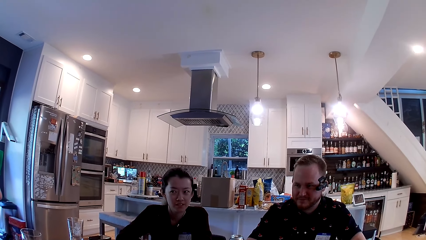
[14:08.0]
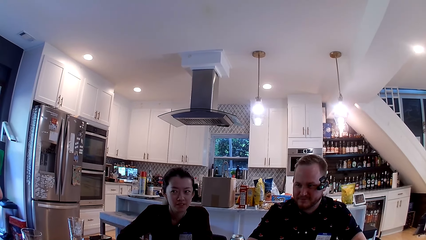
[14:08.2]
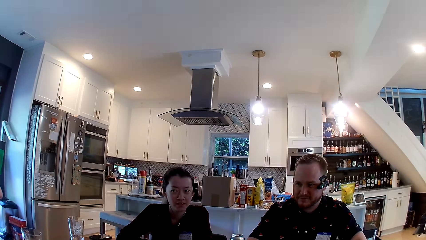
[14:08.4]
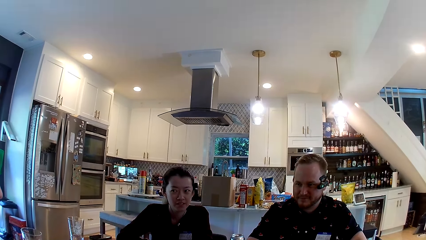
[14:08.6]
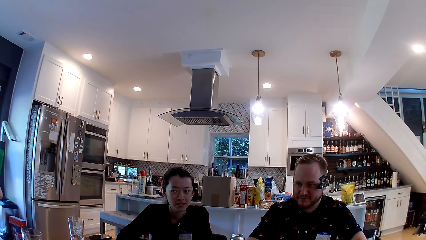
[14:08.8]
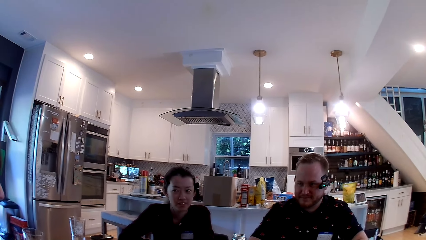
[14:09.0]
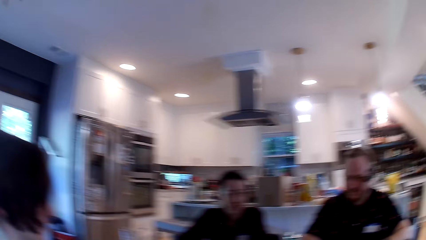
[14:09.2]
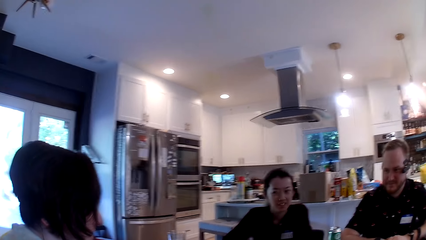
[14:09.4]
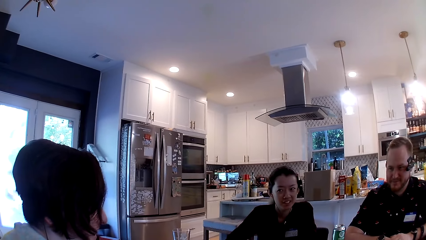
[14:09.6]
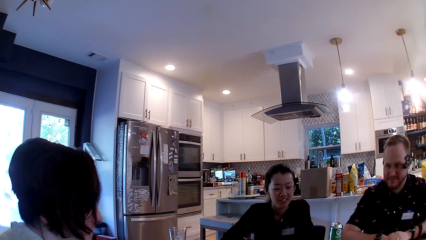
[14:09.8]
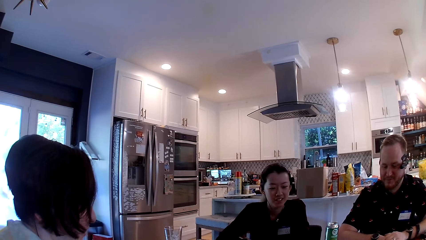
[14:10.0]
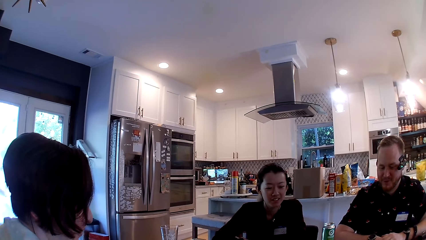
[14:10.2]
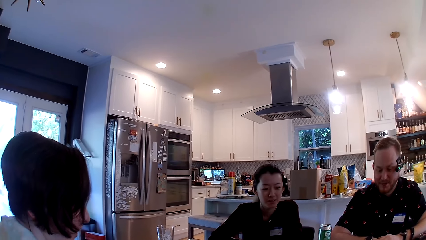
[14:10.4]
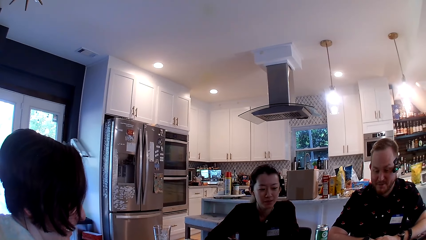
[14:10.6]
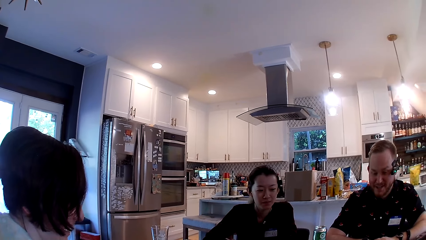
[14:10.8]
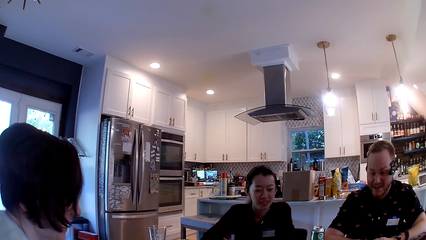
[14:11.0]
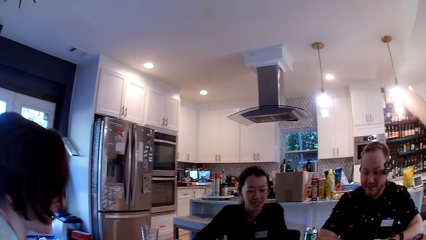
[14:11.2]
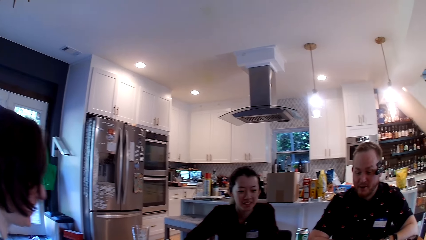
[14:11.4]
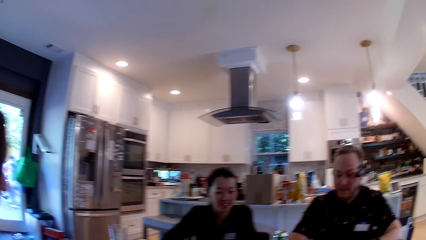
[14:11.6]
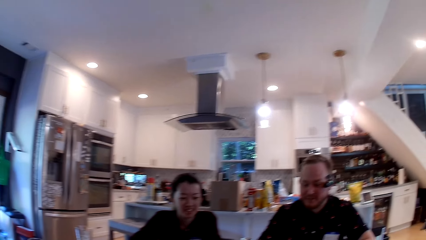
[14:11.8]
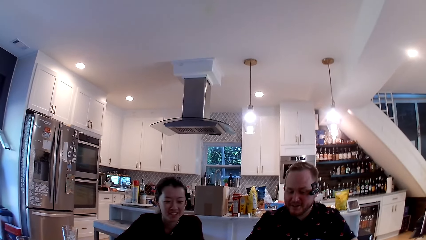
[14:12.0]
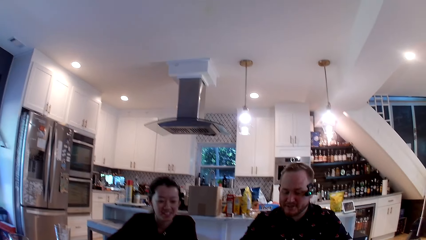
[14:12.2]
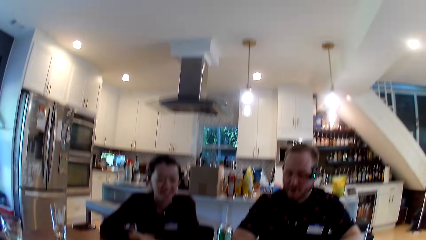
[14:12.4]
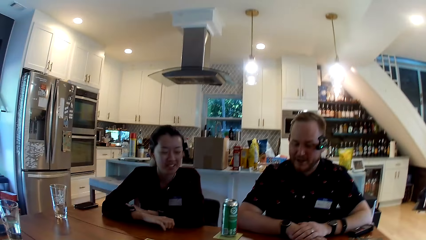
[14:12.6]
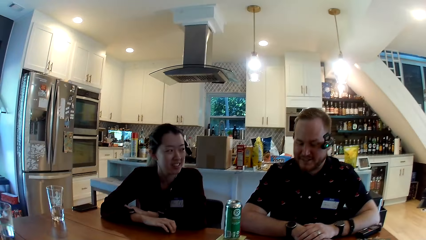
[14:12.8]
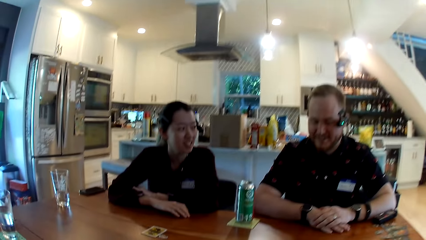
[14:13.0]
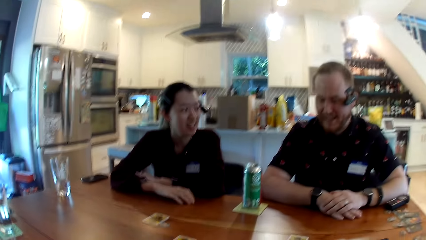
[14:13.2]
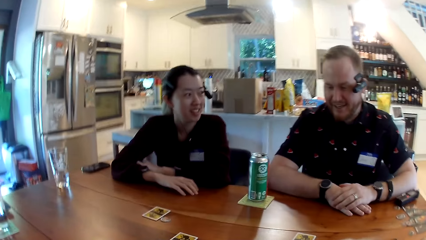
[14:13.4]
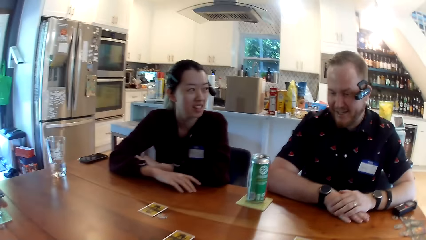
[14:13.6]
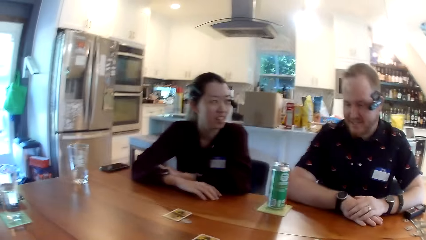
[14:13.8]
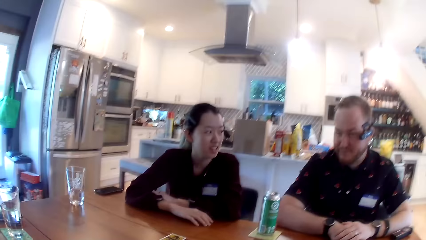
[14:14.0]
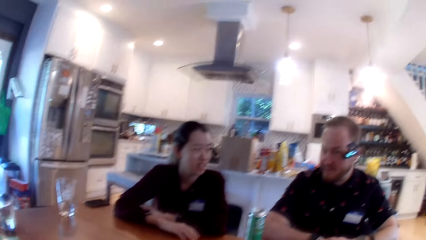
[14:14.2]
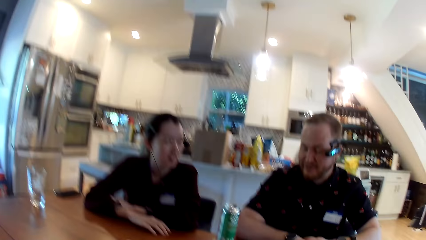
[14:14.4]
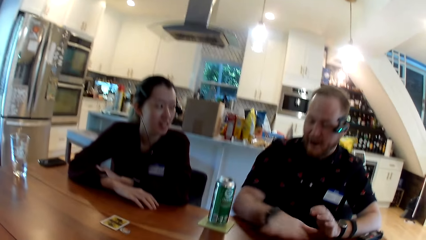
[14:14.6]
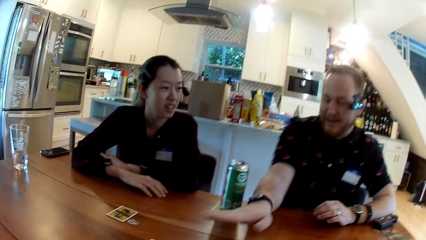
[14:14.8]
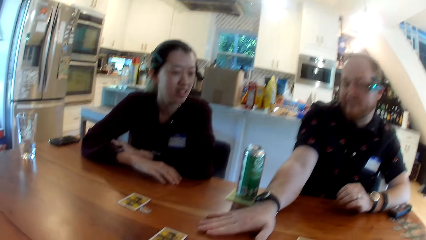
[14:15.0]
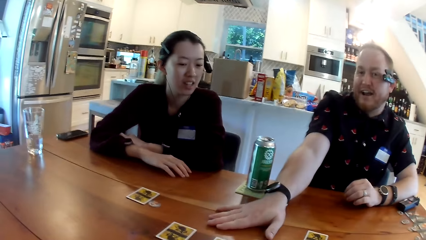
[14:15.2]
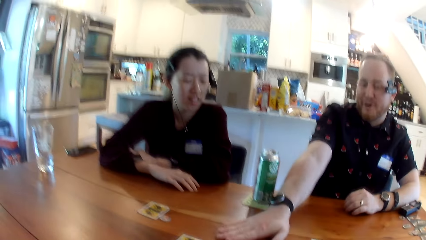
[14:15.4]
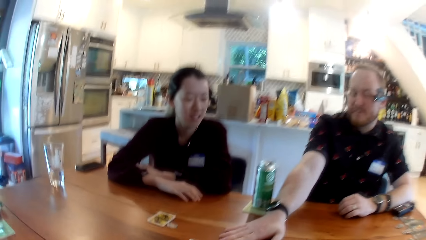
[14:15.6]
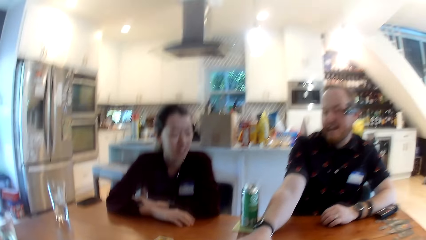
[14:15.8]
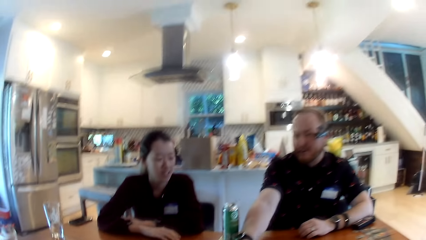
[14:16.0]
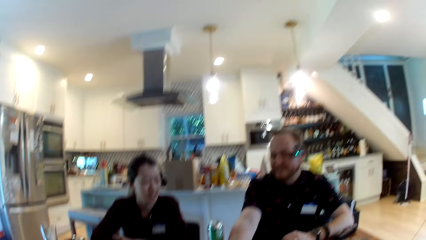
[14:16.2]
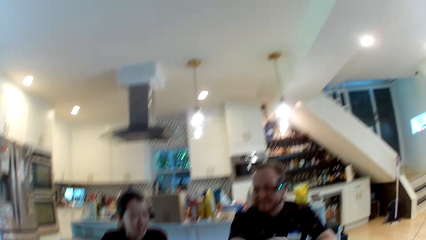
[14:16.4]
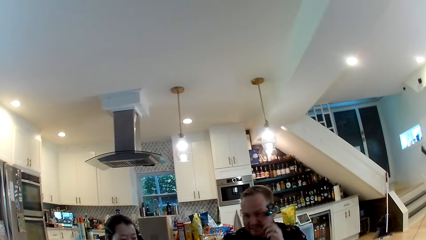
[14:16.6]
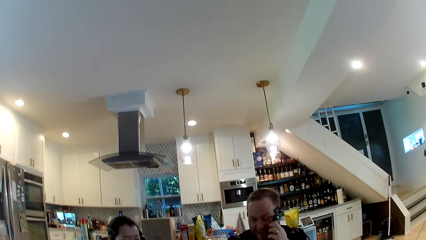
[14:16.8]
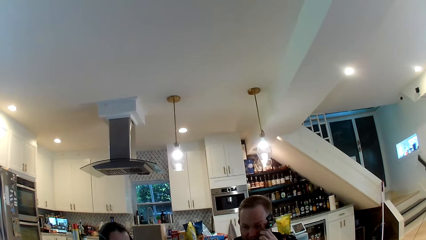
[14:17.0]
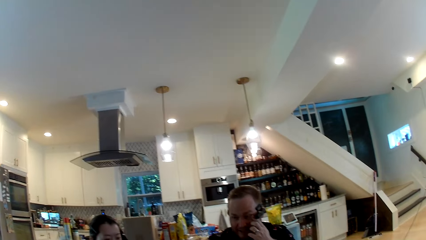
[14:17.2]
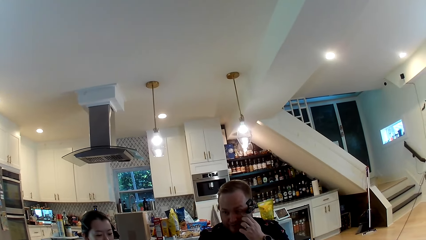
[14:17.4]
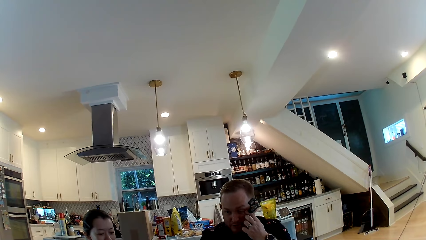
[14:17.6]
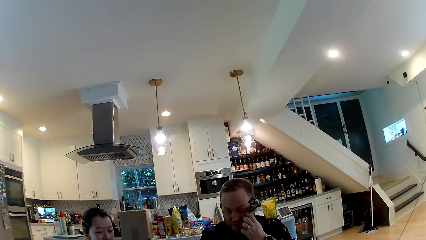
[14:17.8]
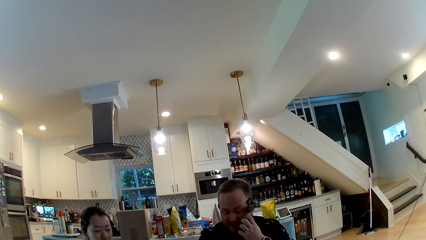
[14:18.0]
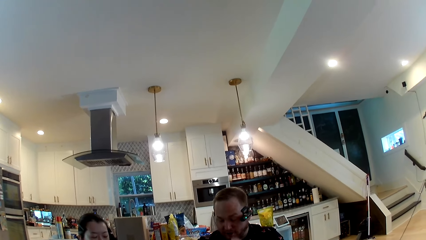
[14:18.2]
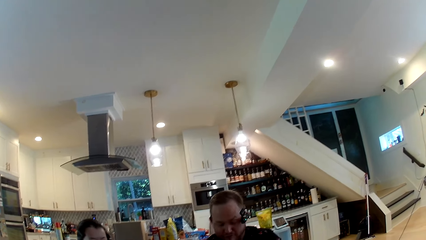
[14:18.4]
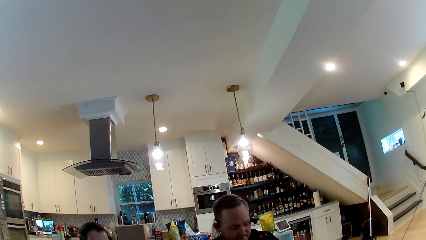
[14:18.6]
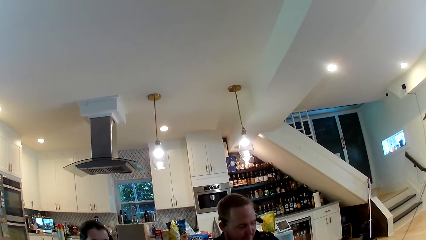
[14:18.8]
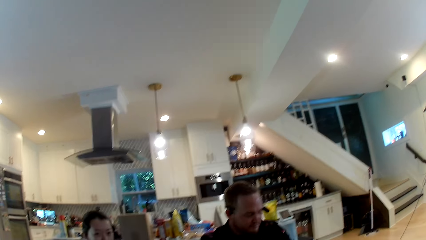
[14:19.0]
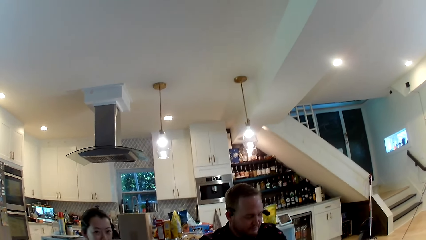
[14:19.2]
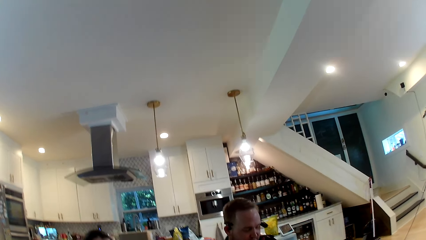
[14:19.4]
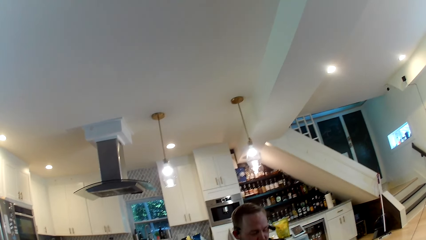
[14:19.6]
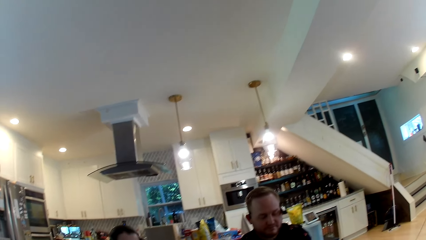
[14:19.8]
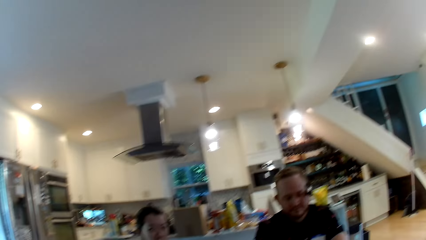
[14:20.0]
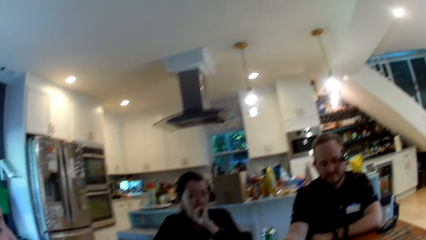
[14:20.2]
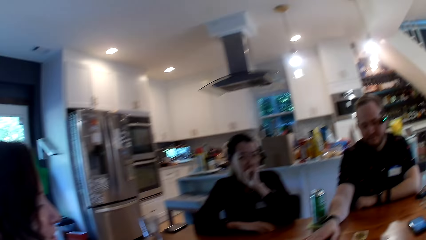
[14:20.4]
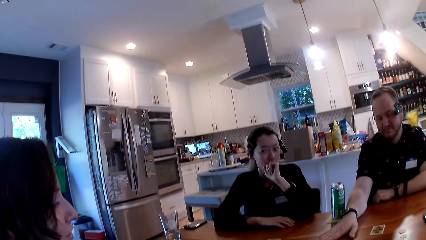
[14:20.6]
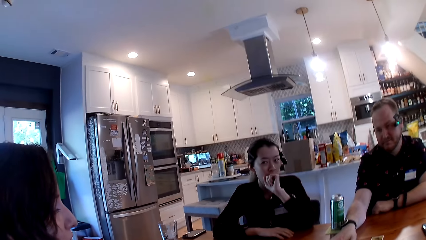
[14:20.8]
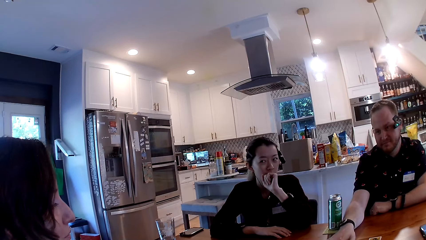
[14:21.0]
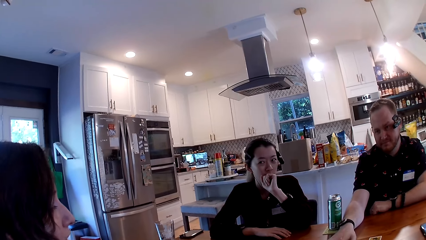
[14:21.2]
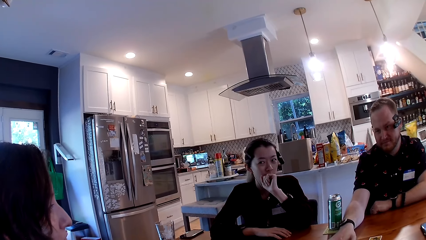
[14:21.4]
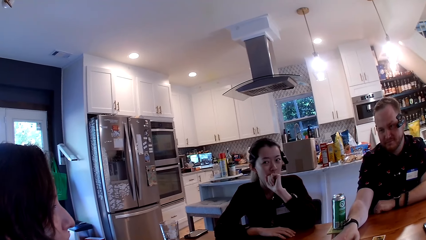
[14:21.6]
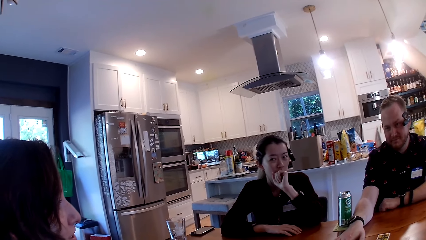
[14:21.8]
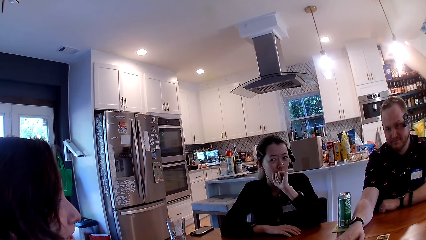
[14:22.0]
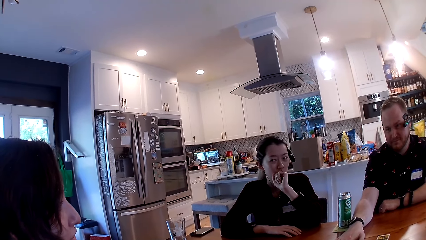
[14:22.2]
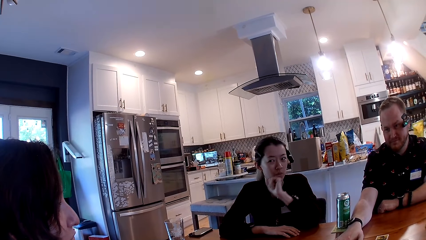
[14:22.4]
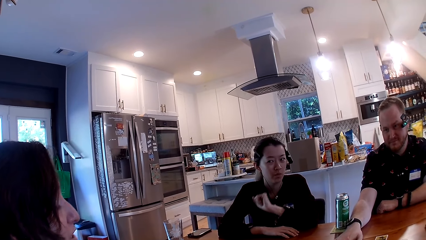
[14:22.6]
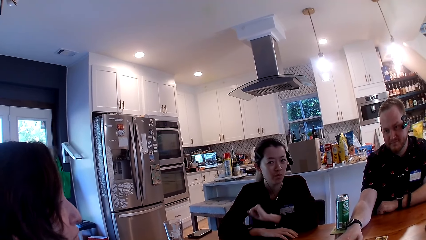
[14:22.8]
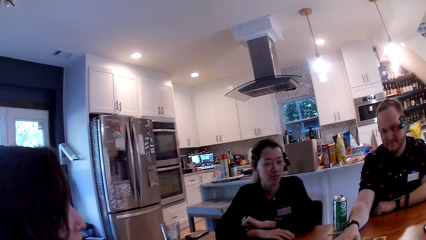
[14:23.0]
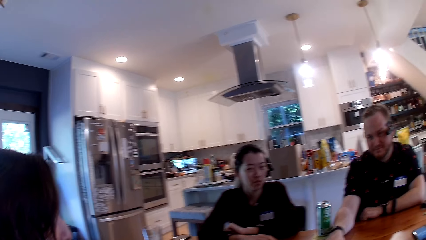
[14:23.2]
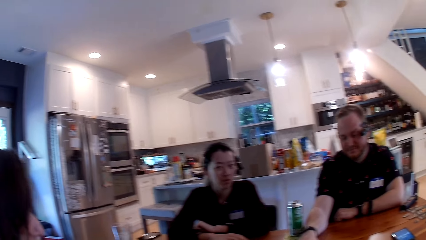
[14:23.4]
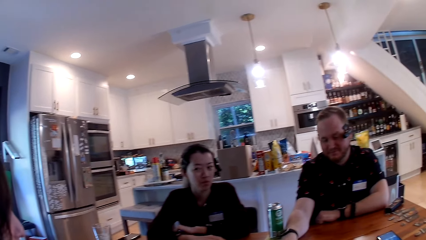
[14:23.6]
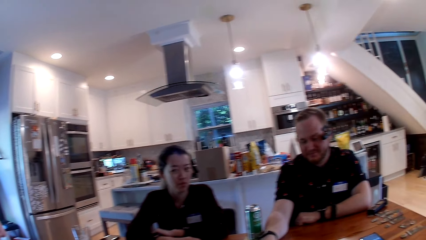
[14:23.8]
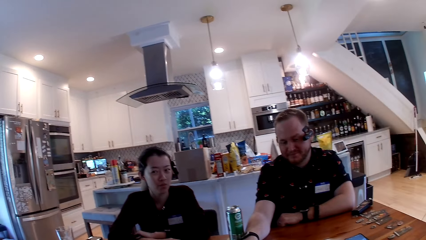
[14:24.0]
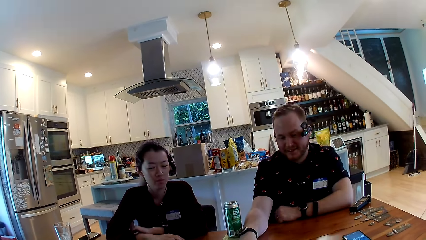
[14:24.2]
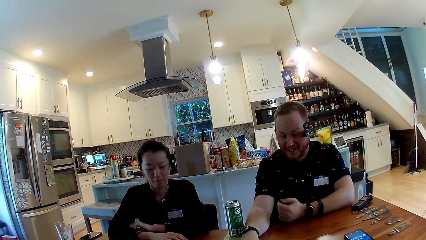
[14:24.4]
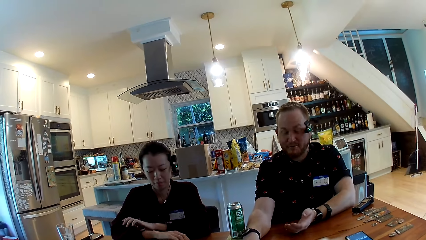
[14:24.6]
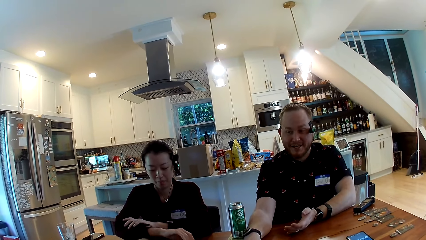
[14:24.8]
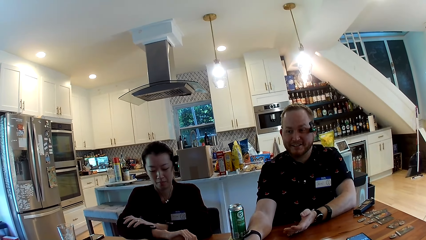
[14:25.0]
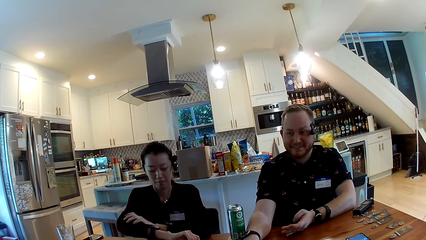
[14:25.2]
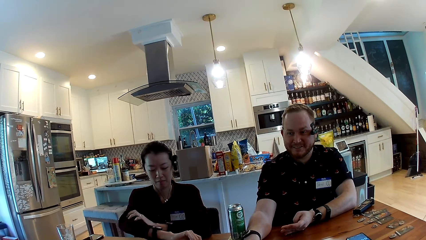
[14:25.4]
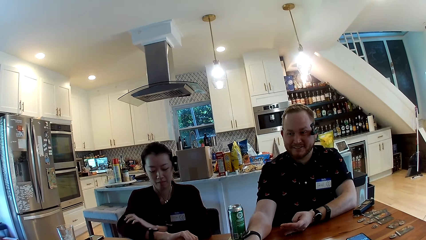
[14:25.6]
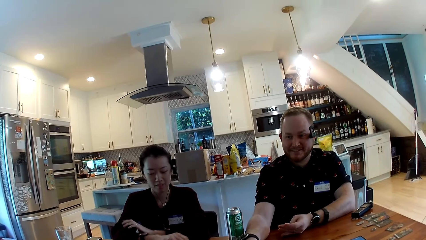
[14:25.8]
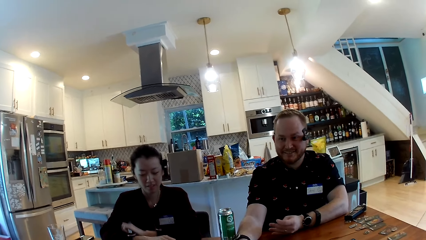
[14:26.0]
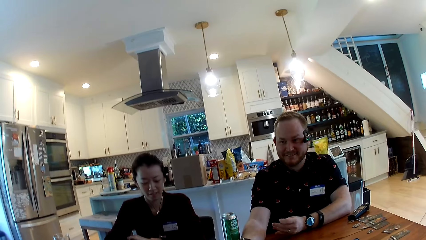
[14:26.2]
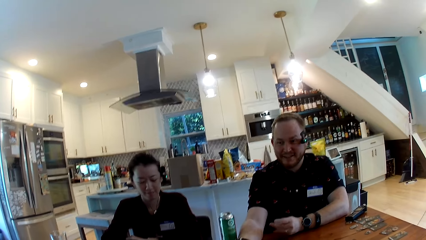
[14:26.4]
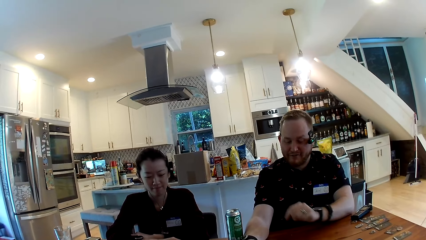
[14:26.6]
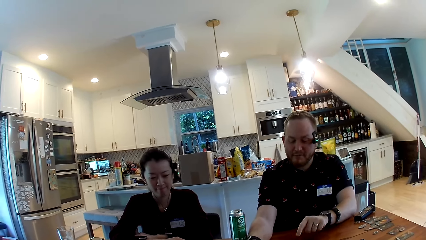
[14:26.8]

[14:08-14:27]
A man converses with a woman. The man converses with the camera wearer. The man puts his right hand on a table. The man touches his face with his left hand. The man converses with the woman. The man moves his hand.
